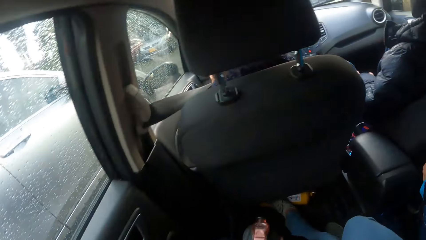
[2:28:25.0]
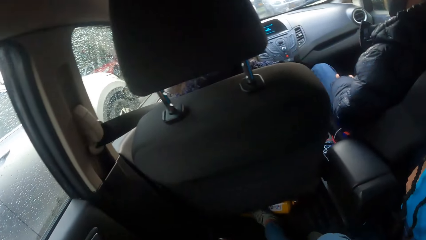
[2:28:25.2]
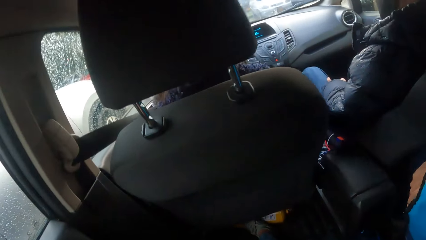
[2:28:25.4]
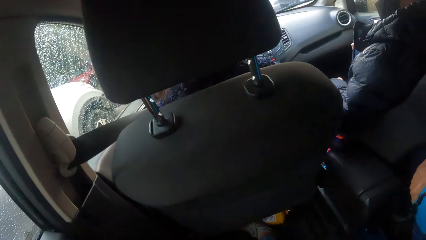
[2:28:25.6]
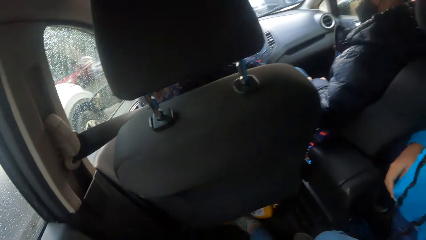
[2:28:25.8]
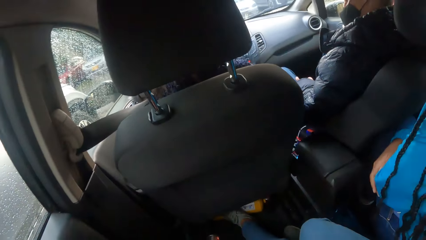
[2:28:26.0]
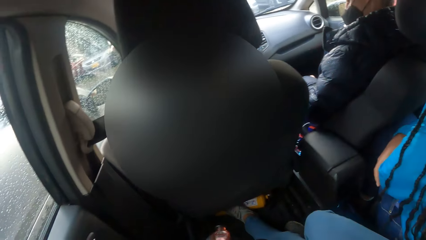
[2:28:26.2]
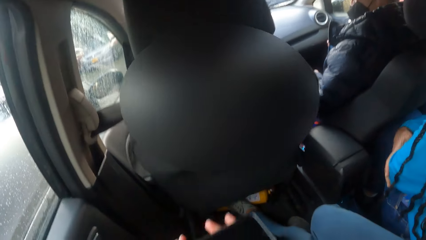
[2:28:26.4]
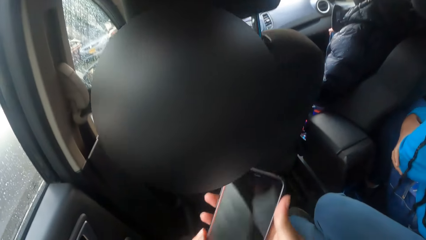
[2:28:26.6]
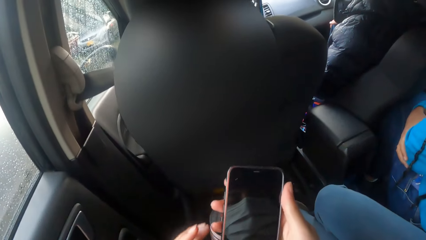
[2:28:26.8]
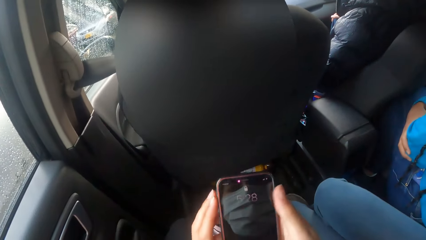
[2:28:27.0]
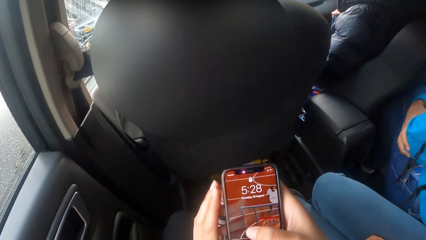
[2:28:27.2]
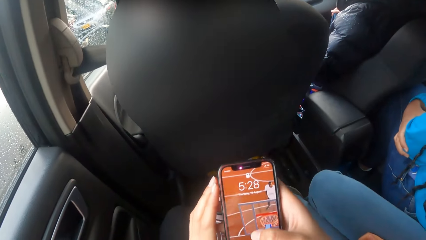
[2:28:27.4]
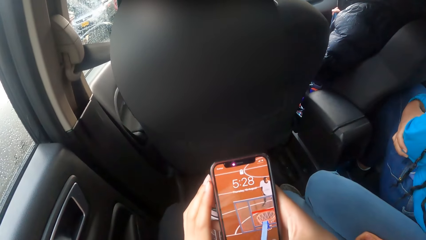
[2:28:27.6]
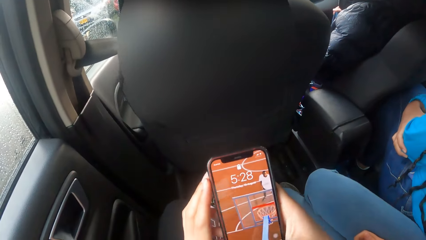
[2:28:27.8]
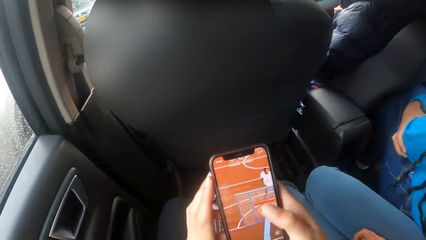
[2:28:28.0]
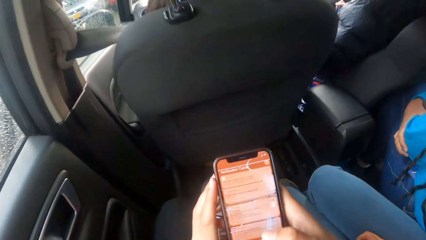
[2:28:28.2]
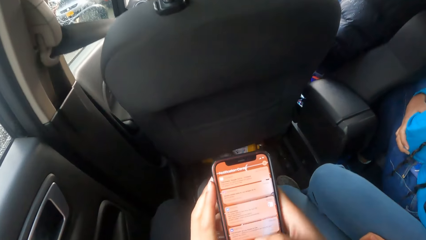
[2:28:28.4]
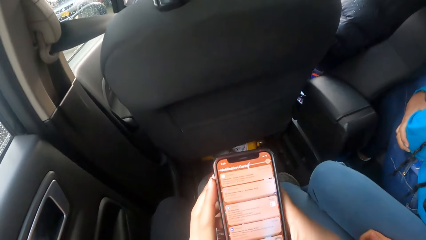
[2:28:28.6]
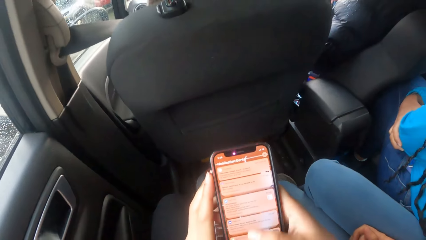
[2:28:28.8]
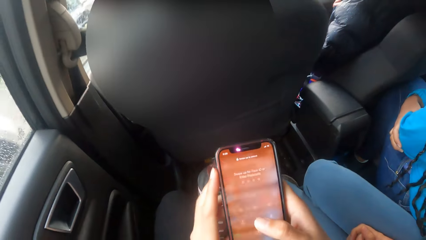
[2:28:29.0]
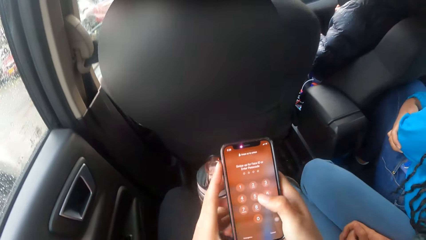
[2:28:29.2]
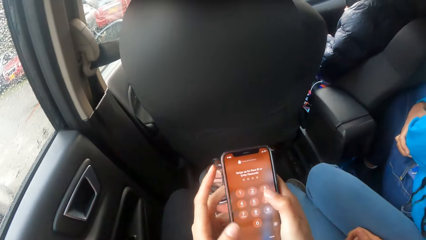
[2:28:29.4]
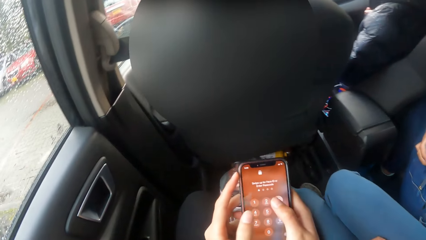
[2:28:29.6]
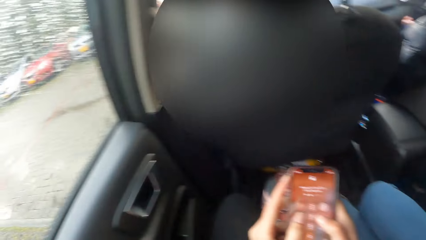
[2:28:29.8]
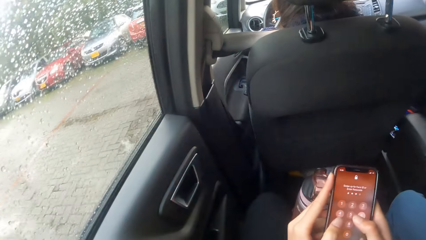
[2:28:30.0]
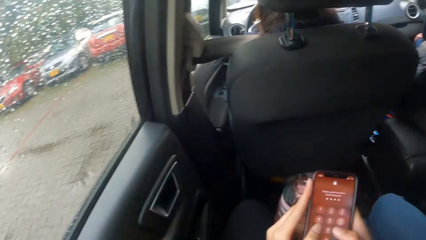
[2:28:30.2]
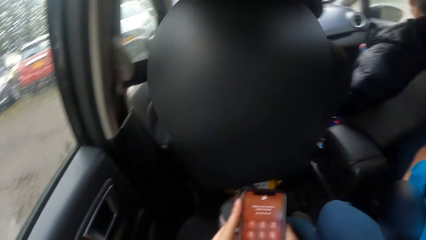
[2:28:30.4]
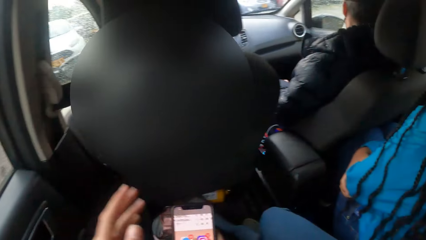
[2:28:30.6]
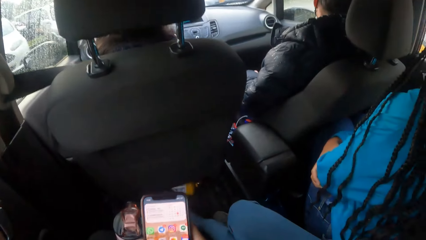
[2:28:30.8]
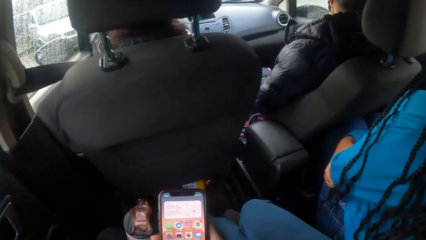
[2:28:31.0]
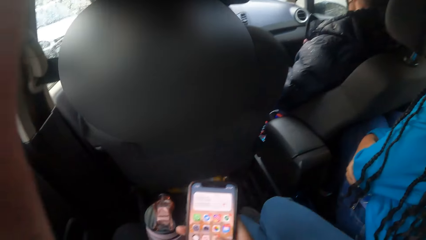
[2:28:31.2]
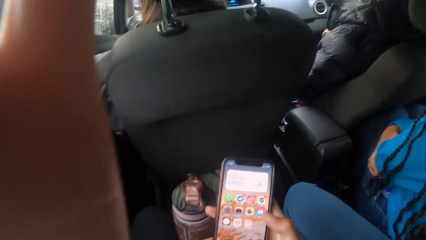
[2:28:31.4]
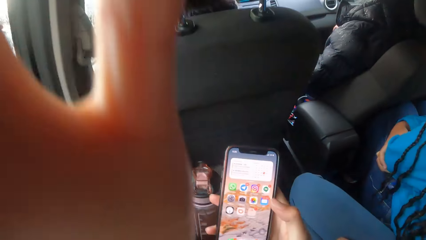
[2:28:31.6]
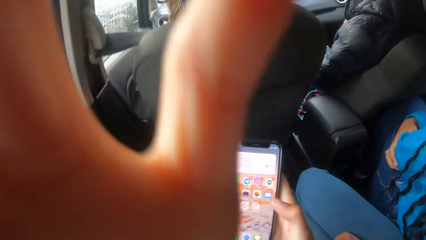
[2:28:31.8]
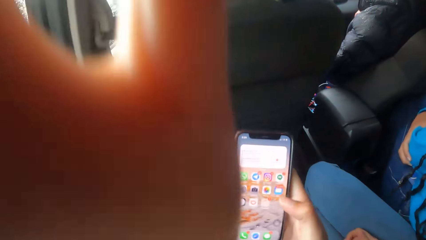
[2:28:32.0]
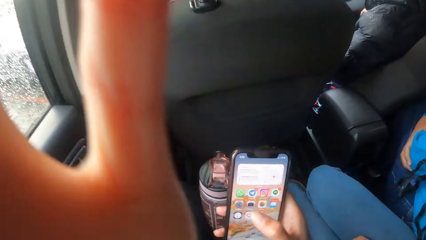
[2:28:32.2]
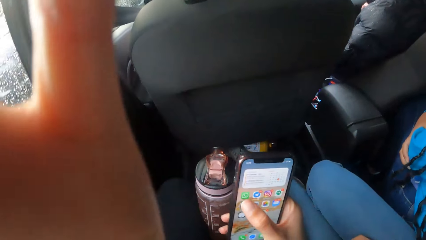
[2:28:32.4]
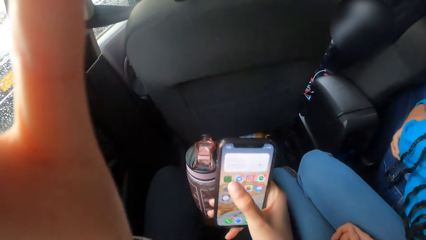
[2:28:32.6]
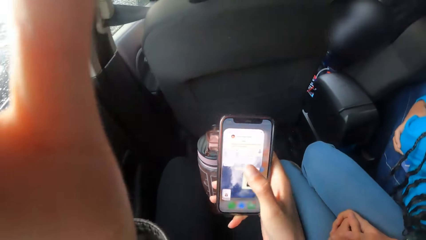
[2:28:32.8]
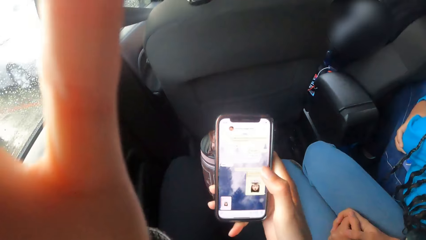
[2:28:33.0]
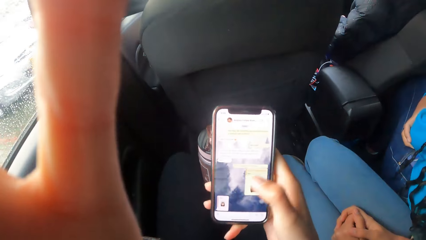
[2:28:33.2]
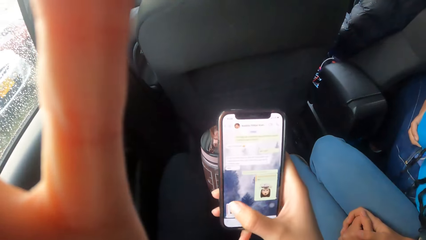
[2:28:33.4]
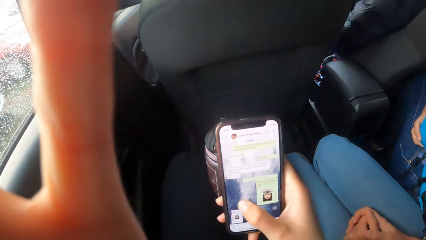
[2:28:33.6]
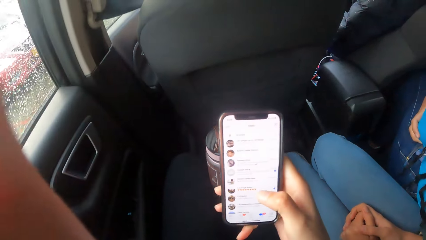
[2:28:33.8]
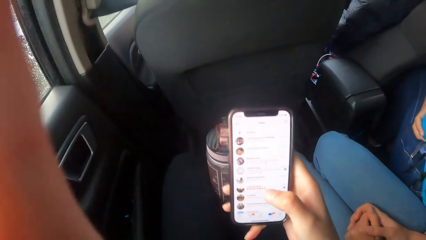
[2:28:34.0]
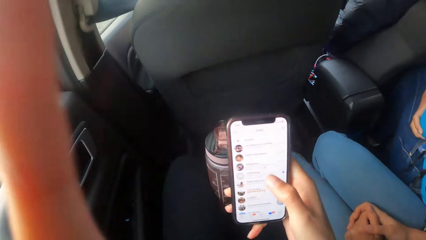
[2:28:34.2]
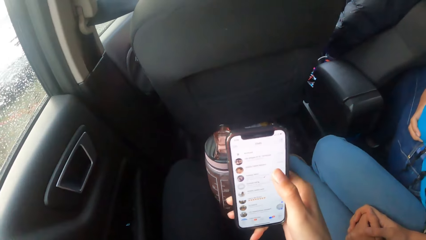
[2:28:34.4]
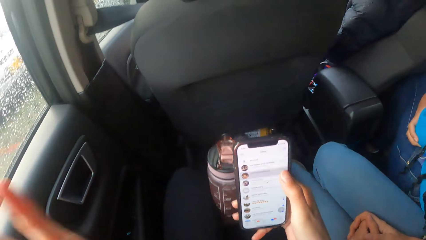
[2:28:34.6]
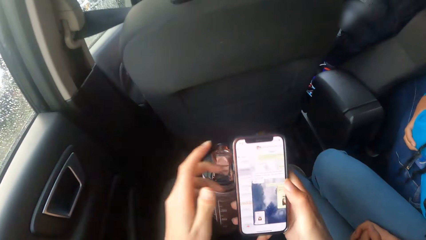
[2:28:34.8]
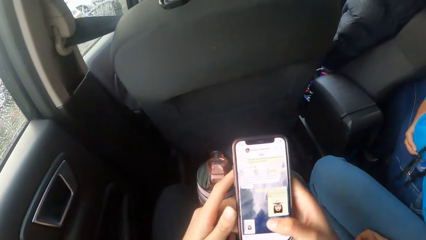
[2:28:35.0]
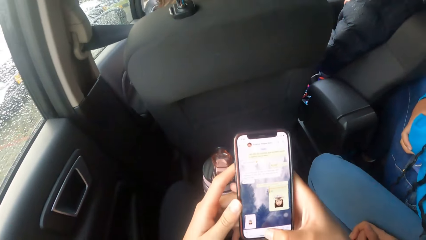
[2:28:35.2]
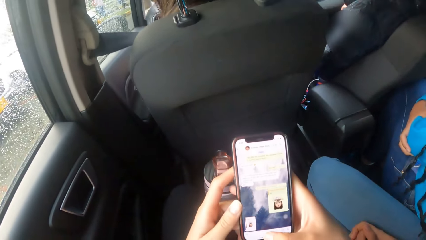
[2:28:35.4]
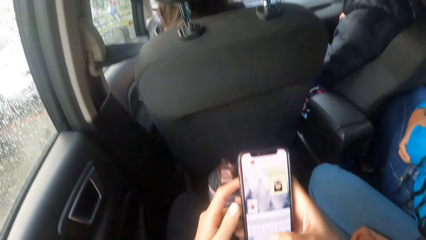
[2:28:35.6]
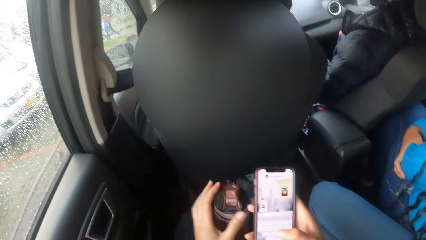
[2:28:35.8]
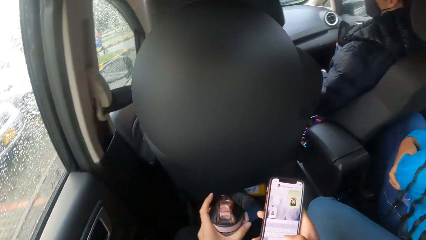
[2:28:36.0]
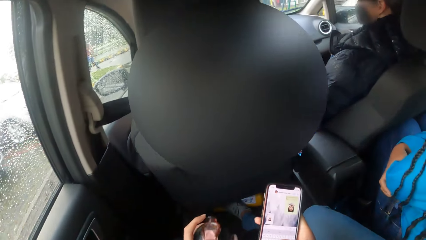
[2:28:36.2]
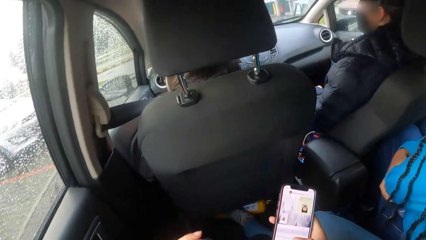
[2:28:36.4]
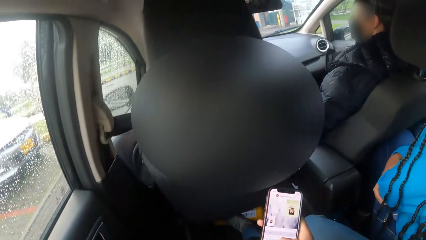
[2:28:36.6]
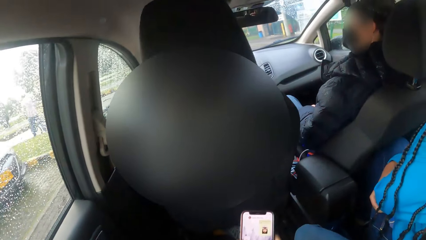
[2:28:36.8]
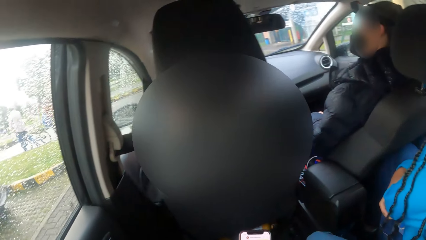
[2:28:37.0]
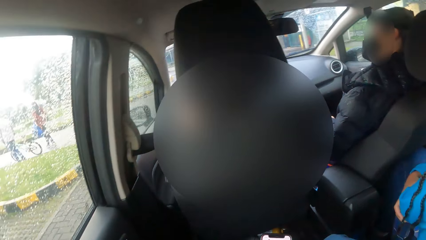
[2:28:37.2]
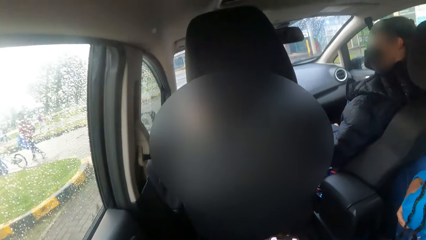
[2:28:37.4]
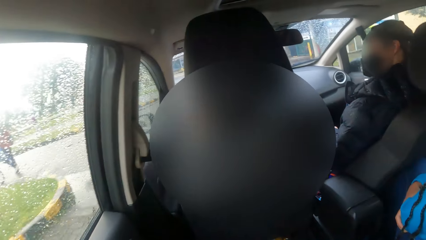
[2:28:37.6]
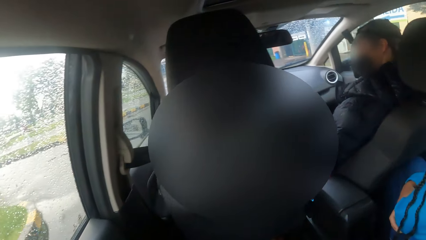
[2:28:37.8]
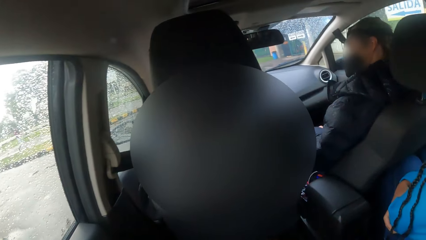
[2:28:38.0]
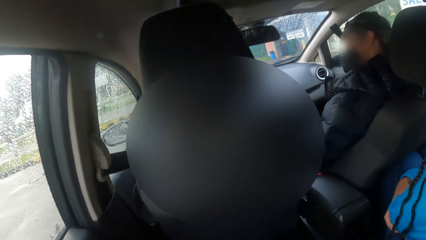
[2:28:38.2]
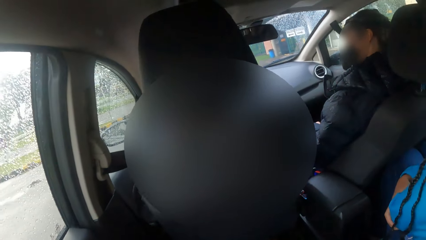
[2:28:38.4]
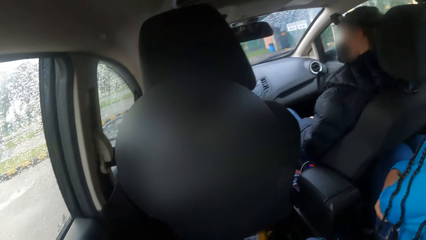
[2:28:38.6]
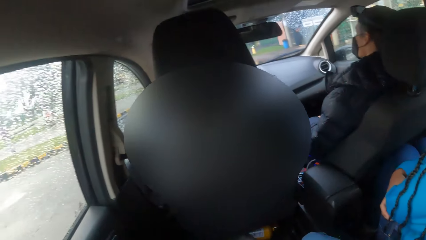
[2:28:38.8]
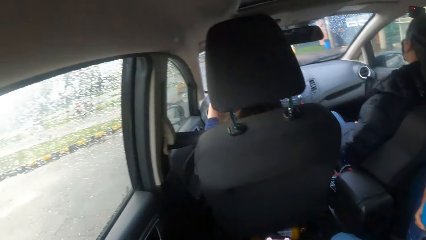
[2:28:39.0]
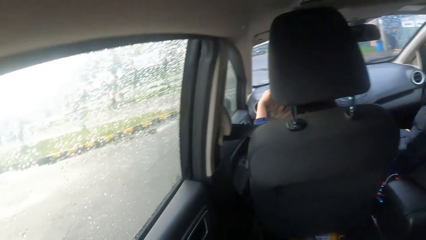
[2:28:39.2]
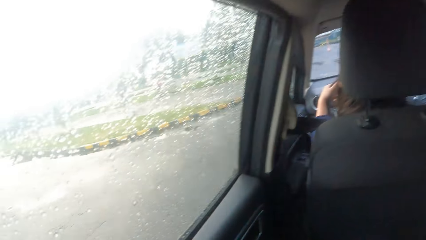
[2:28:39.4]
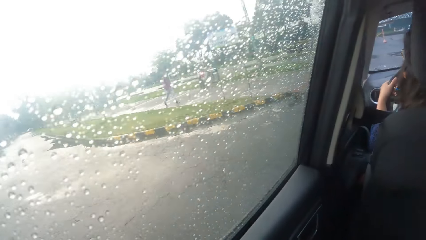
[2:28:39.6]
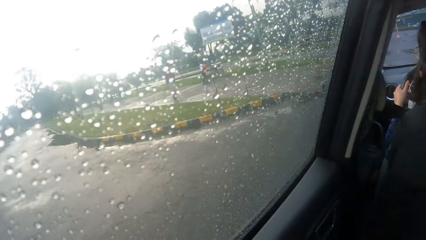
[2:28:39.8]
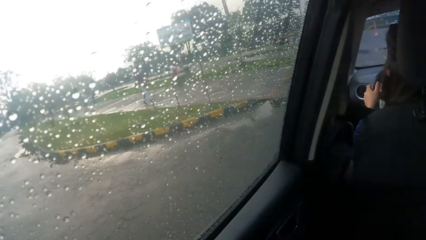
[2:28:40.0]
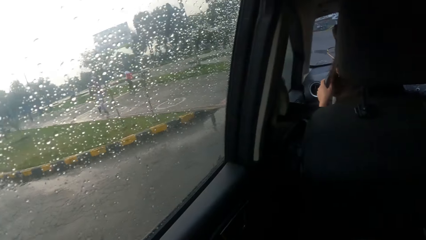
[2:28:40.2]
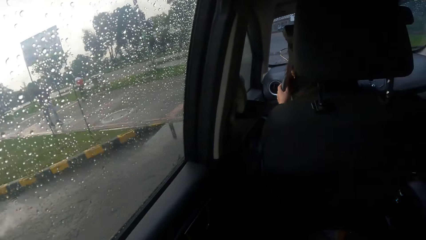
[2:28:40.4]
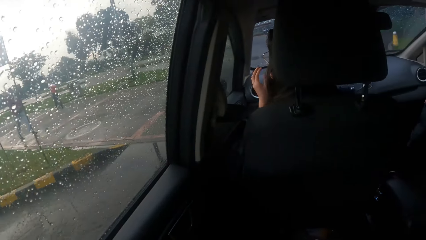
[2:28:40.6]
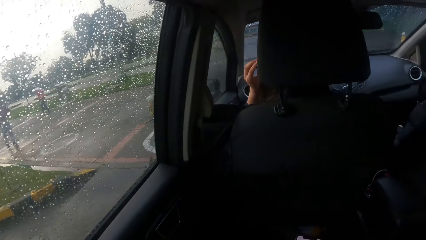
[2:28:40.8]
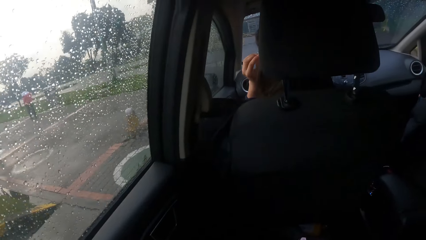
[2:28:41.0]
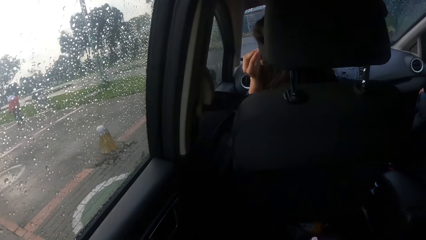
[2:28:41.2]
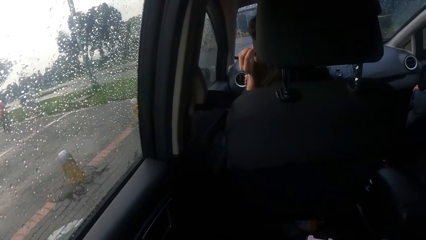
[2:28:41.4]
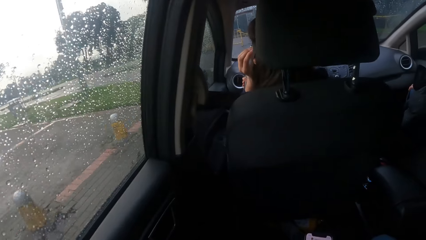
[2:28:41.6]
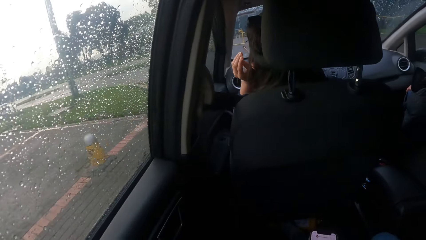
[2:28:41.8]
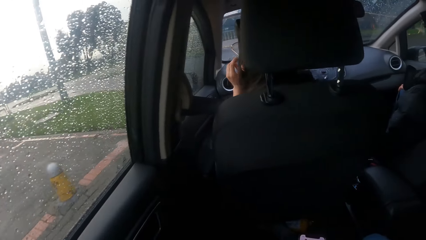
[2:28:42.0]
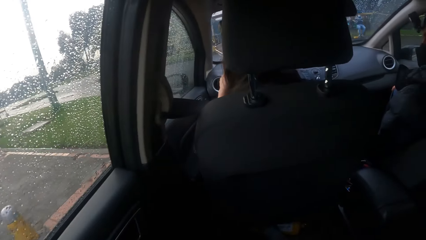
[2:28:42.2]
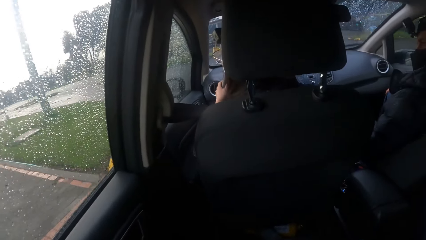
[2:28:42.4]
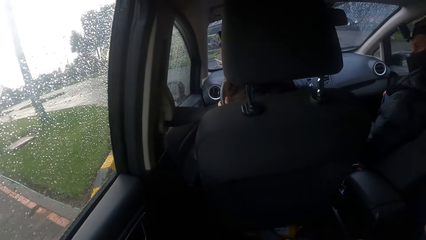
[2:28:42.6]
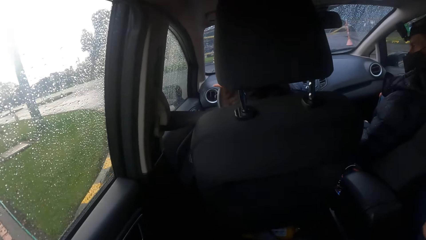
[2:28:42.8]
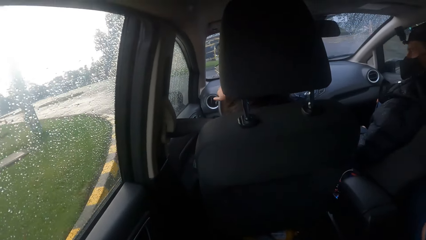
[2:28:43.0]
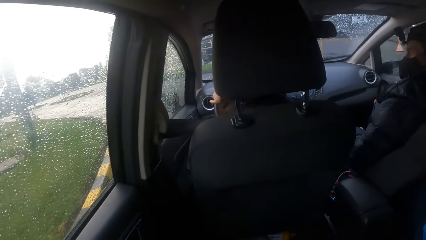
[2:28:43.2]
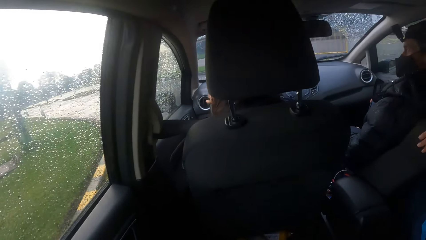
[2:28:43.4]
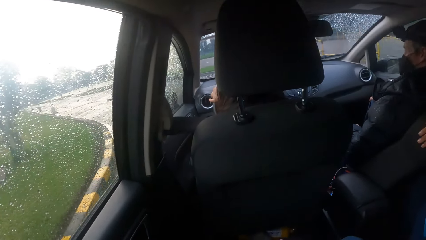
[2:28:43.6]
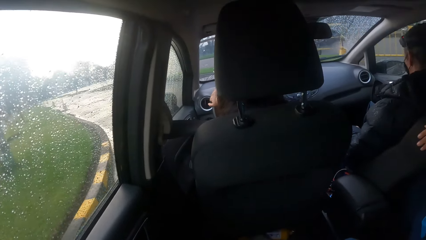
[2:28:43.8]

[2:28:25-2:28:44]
The camera wearer operates the phone in both hands. The woman drives the car with both hands. The camera wearer operates the phone in her right hand. She operates the phone in both hands. She lifts the pink bottle from her legs with her left hand. The woman adjusts the pair of glasses on her head with her left hand, drives the car with both hands on the steering wheel and turns the car left.
